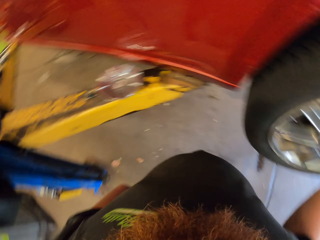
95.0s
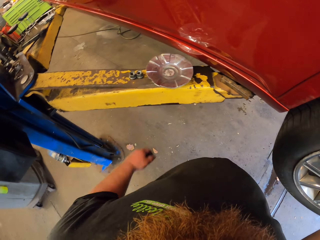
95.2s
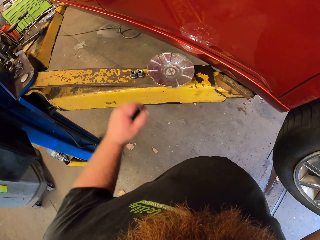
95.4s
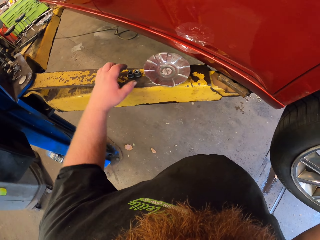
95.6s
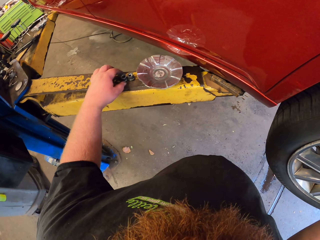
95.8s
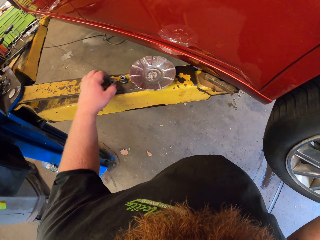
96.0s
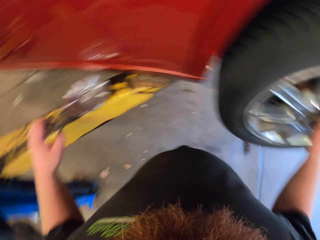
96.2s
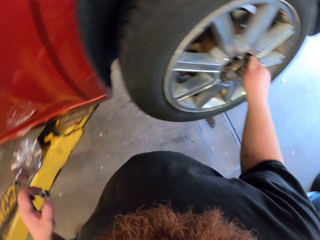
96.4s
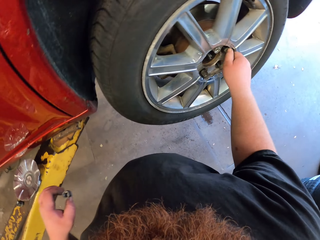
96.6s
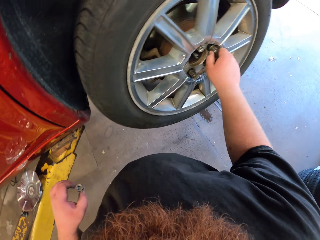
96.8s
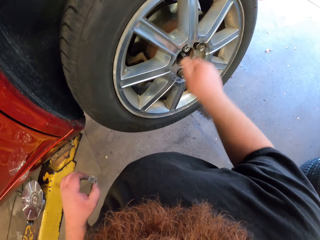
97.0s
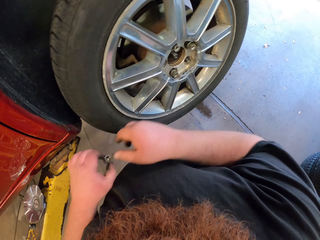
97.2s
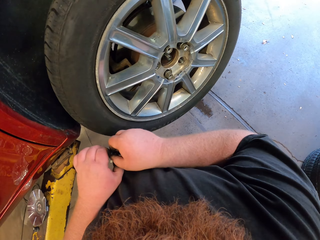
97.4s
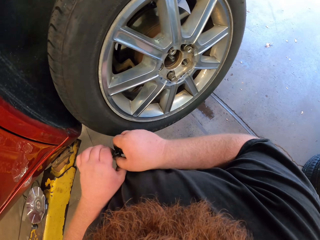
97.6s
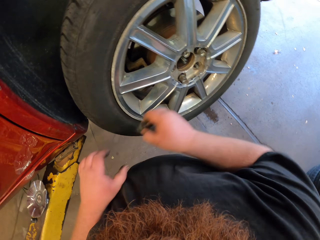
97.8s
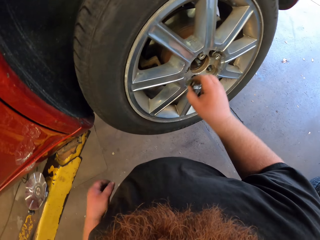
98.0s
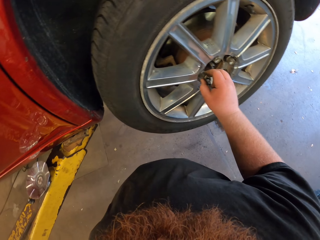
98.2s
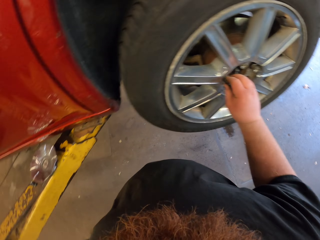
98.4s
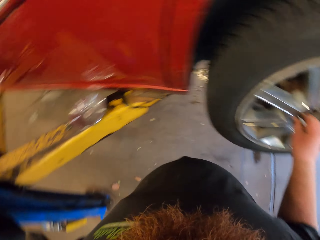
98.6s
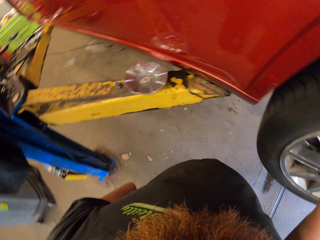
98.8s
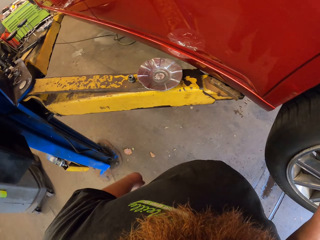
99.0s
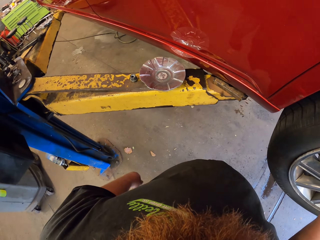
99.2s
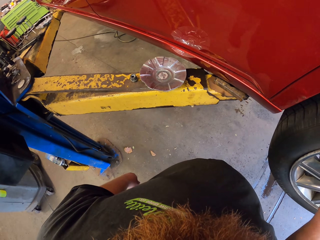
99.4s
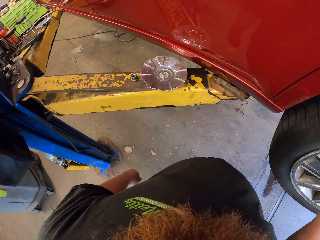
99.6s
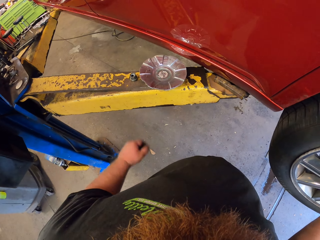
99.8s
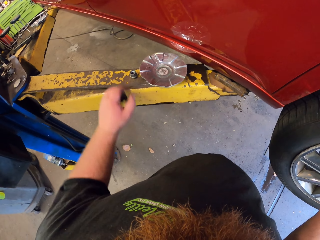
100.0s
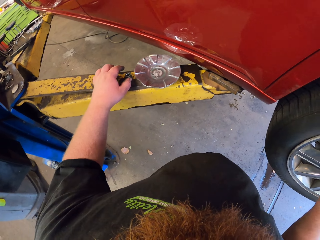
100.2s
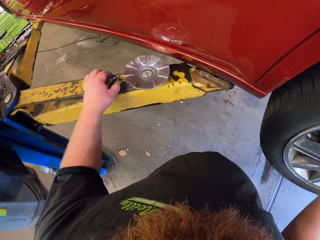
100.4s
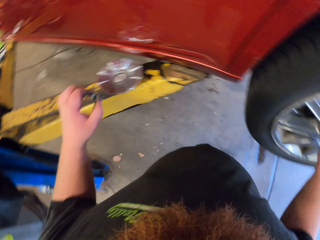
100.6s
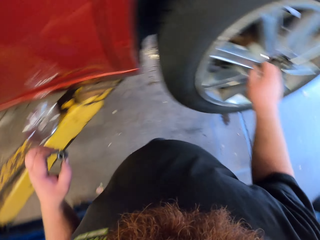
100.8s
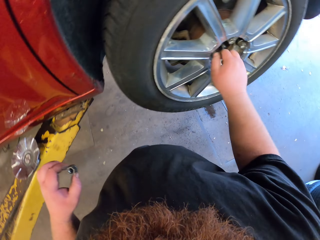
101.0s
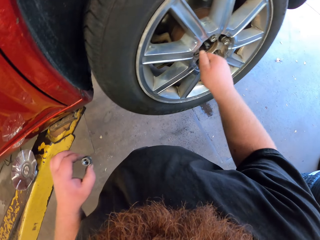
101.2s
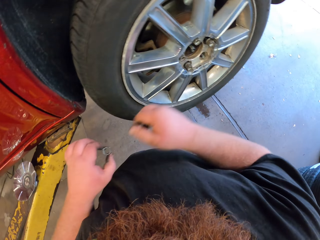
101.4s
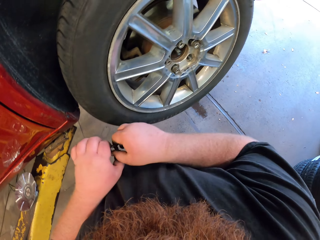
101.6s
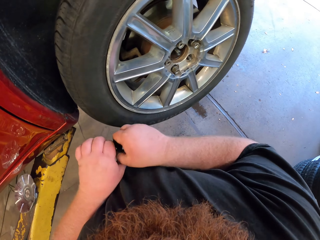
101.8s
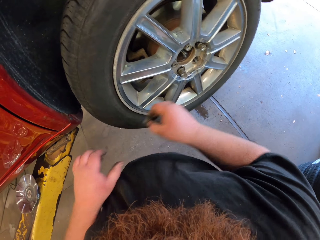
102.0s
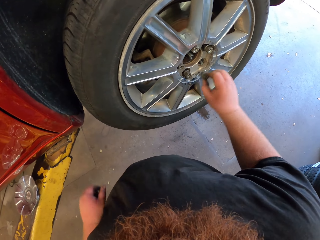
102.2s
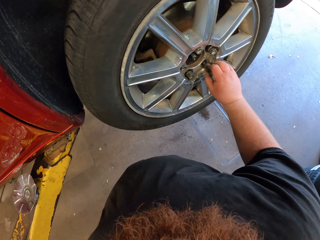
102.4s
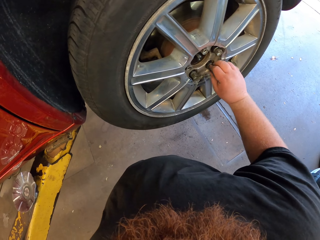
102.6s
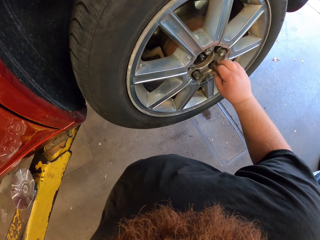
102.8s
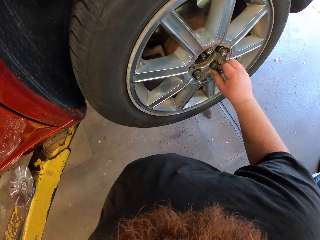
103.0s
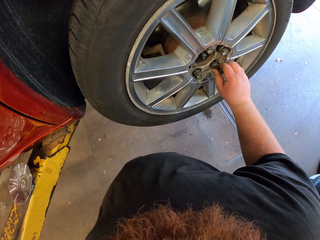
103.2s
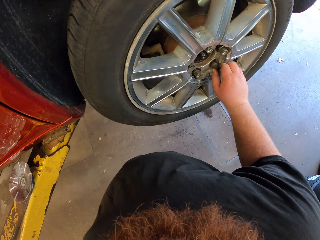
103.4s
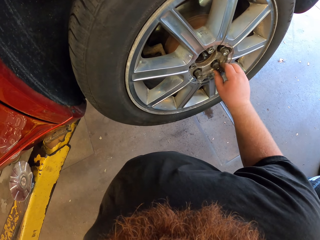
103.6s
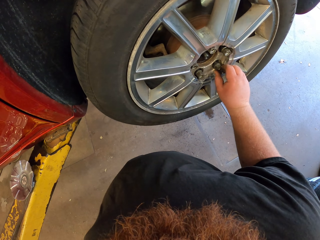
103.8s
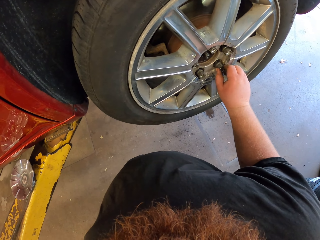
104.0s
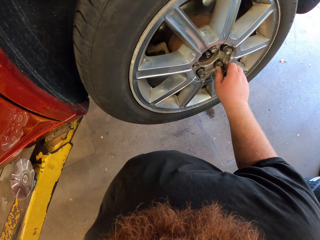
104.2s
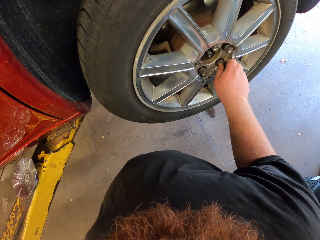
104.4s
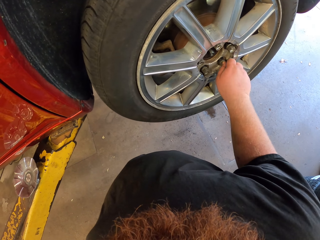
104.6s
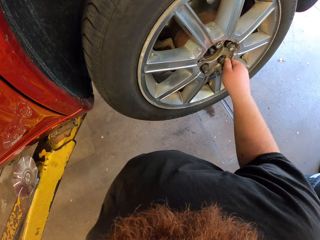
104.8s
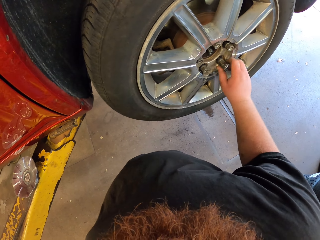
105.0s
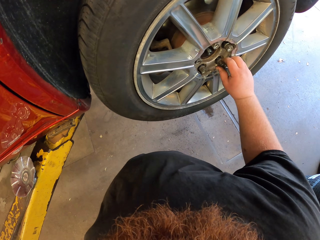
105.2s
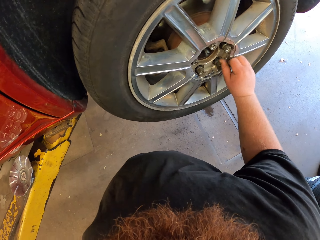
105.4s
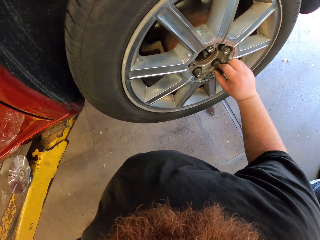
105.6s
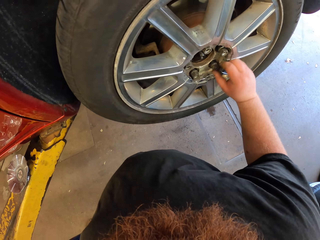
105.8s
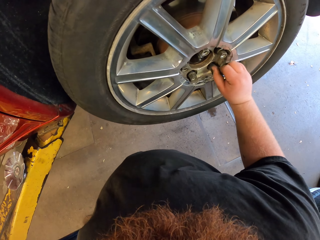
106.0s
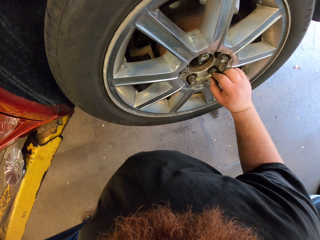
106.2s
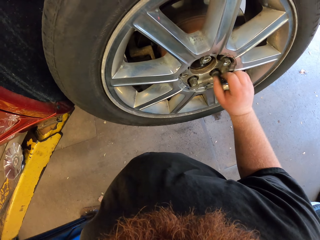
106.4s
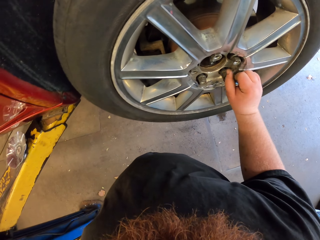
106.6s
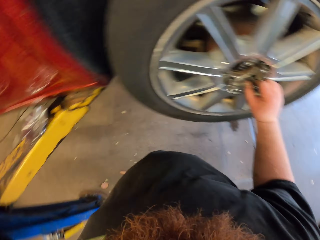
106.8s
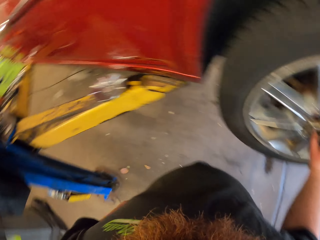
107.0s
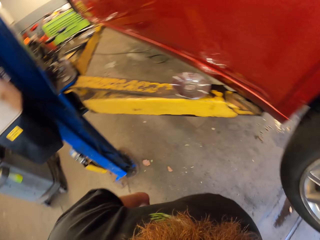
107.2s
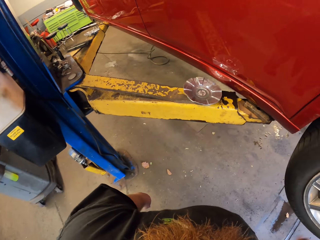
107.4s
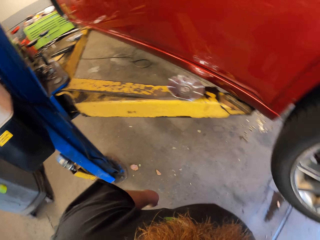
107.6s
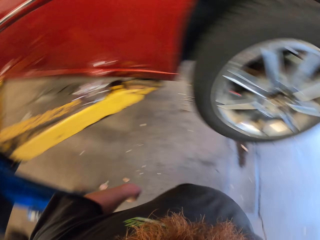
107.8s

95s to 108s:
The camera wearer picks up a nut. They put the nut in the wheel hub. They pick up a nut. They put the nut in the wheel hub.

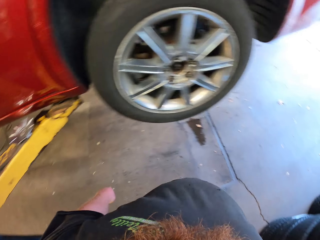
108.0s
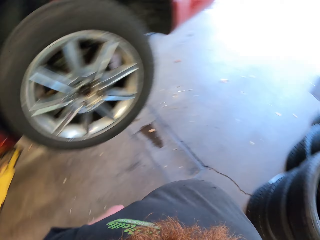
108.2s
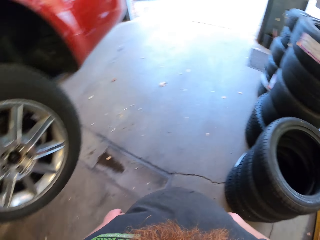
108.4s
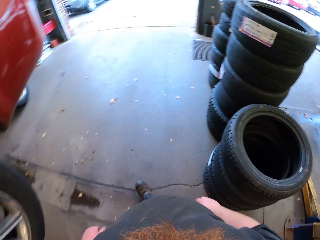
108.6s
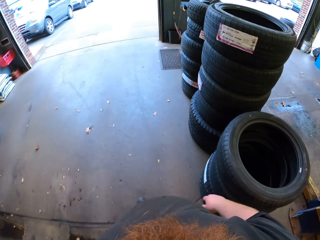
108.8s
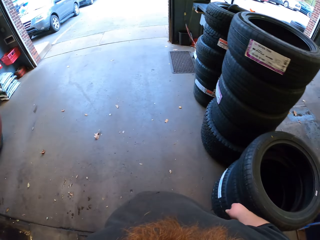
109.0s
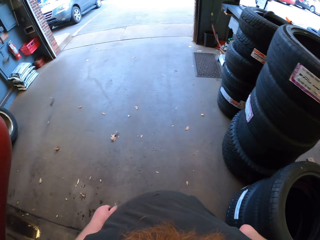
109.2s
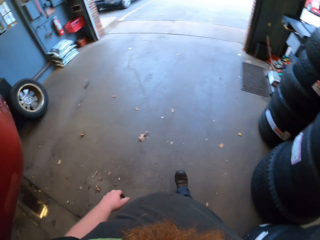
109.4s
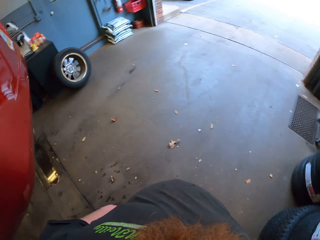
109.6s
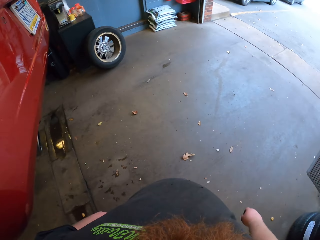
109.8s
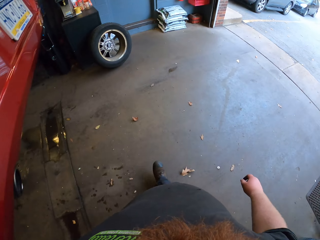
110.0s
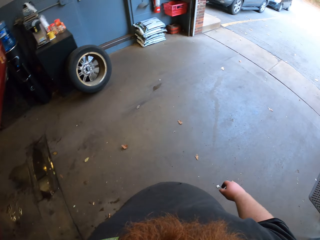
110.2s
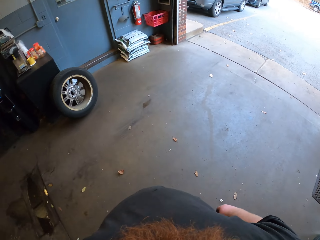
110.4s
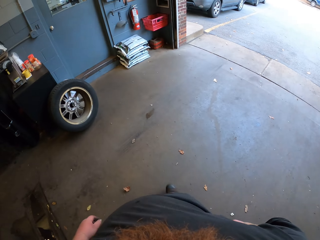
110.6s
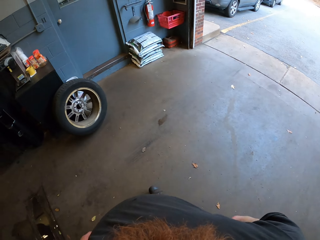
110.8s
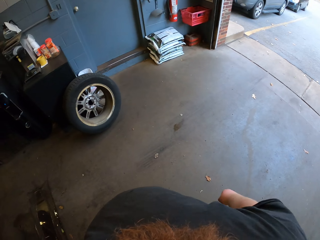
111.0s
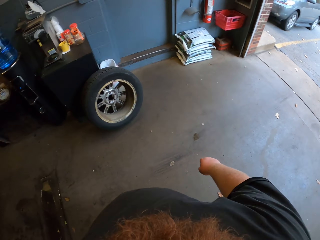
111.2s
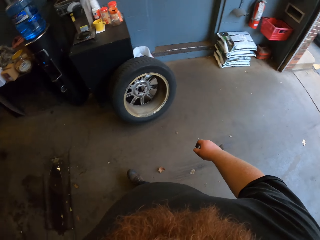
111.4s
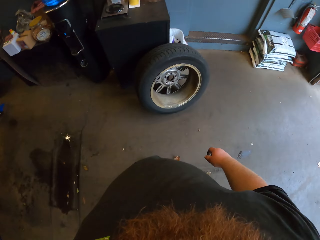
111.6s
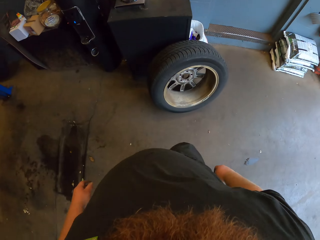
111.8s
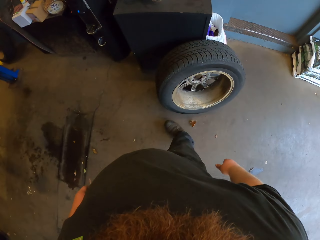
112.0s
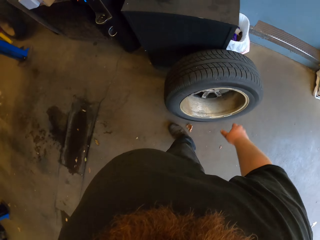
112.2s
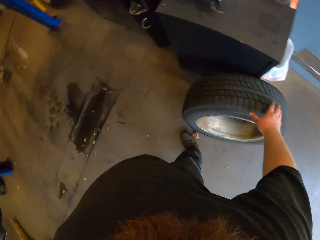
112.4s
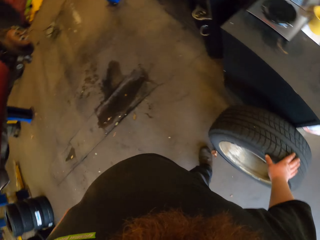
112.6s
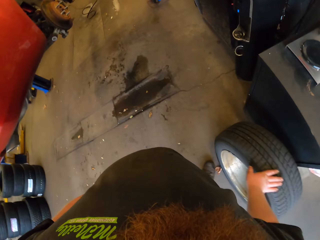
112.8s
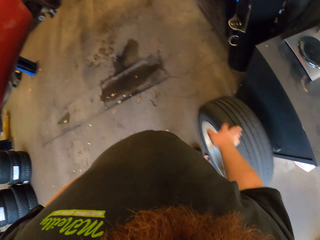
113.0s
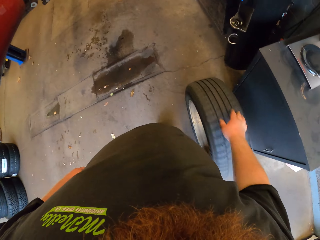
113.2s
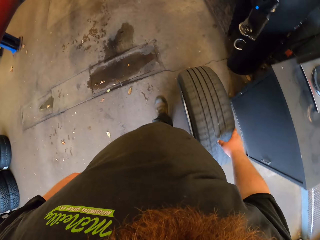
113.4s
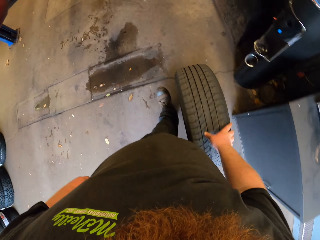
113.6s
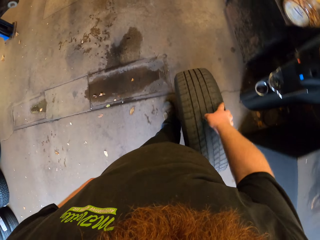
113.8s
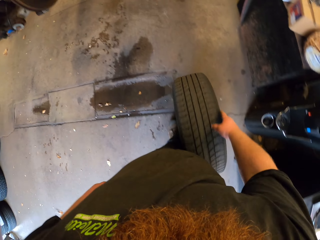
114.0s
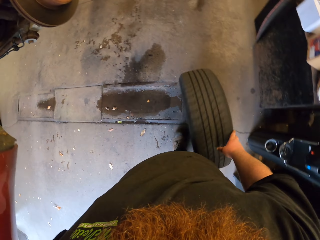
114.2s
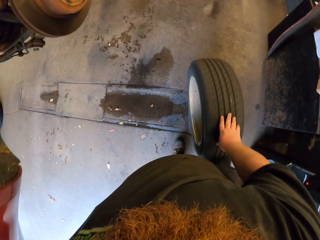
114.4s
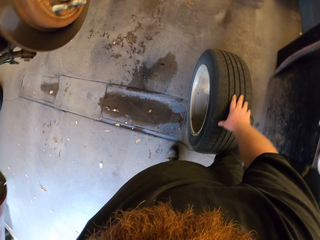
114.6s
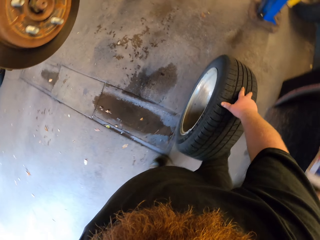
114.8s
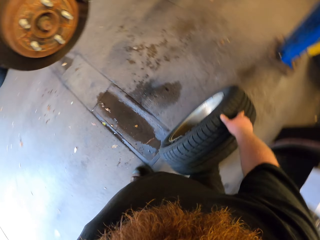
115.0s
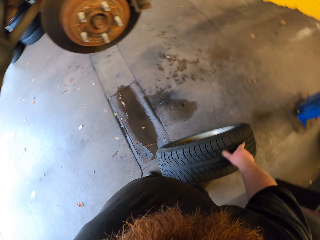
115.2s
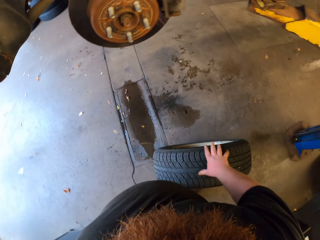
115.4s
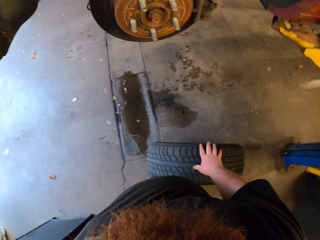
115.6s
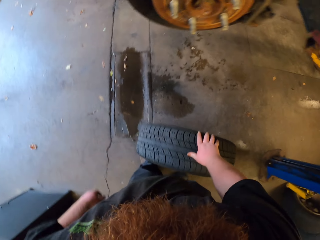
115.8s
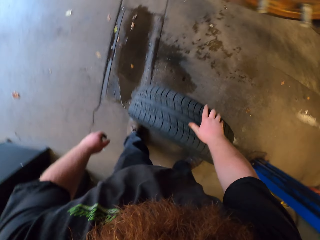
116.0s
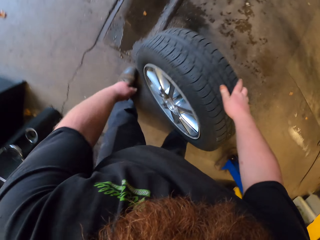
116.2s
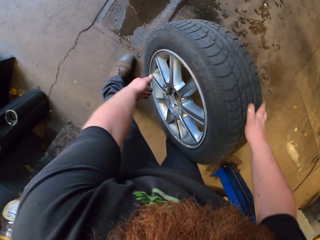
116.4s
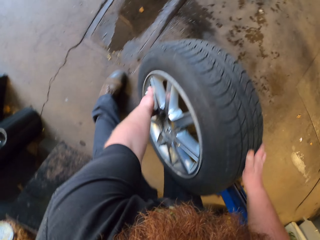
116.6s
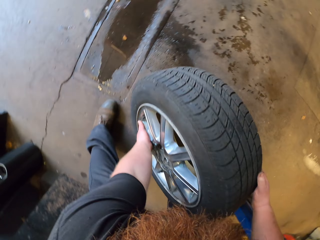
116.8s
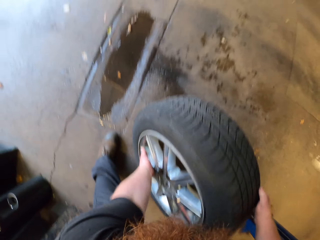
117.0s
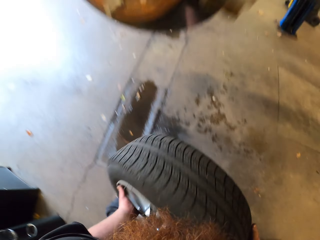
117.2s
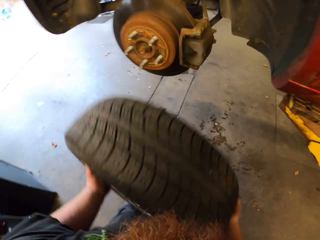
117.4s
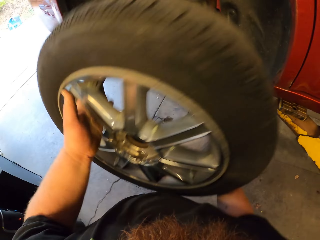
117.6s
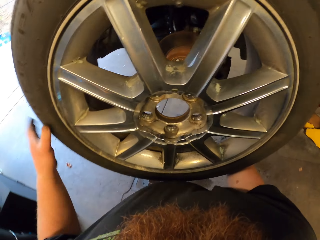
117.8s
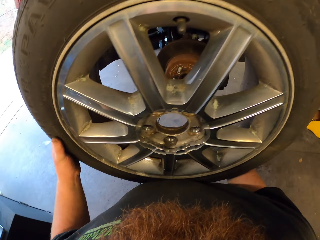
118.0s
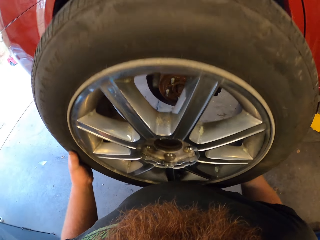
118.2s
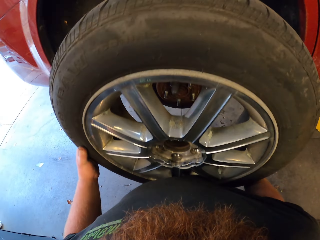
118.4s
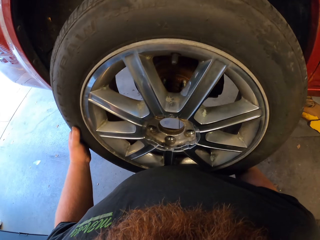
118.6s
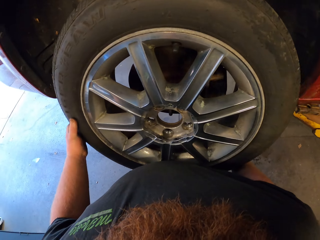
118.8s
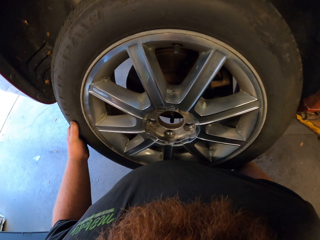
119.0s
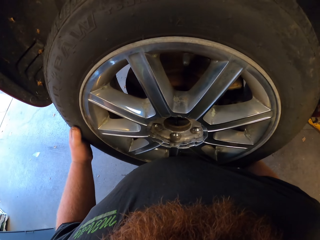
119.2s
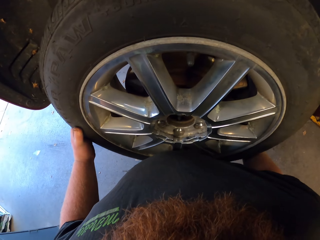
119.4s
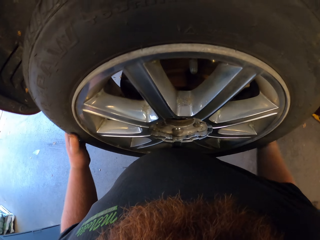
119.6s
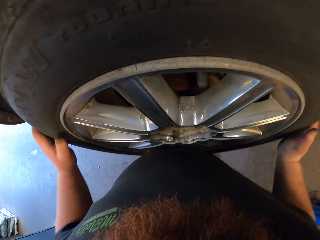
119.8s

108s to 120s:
The camera wearer moves around the garage. They push a tire. They fix the tire on the wheel spare. They lift the tire.
